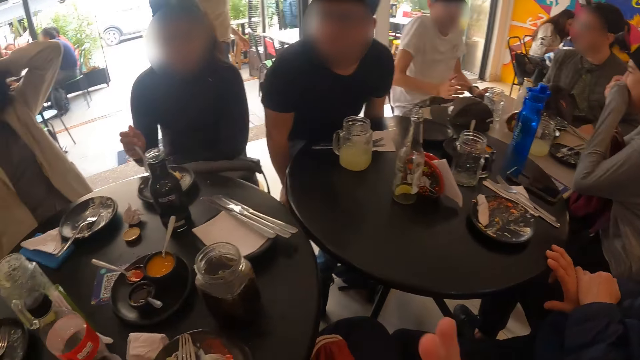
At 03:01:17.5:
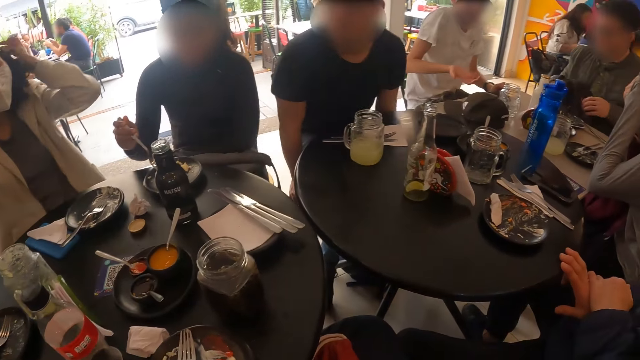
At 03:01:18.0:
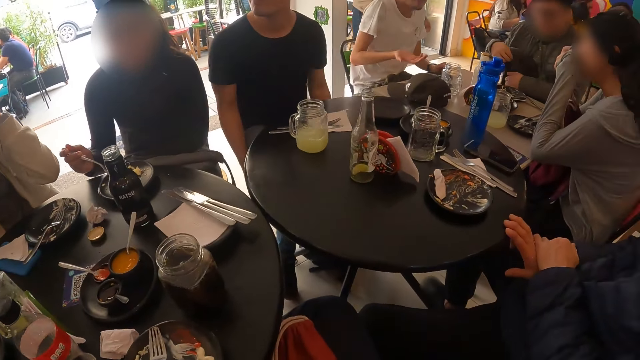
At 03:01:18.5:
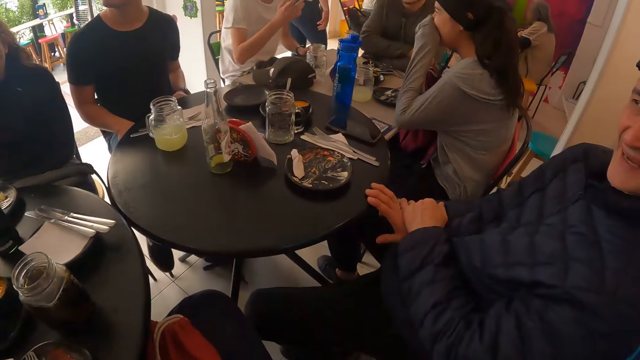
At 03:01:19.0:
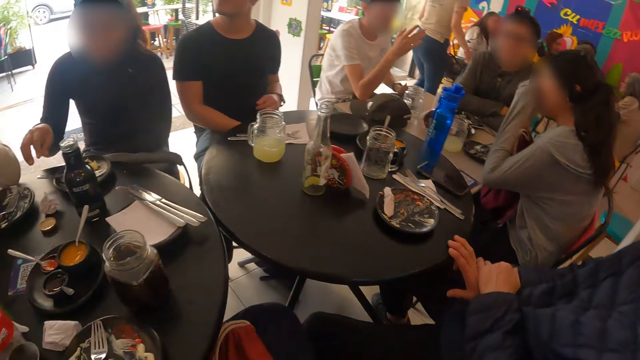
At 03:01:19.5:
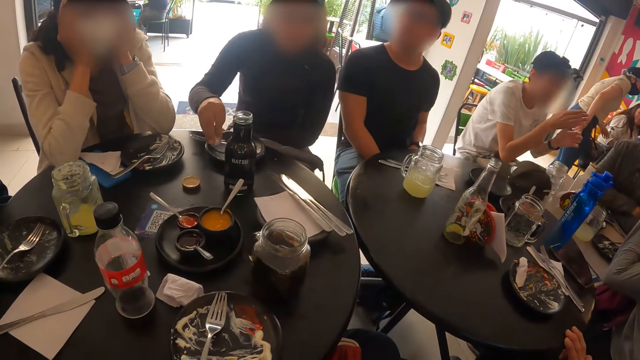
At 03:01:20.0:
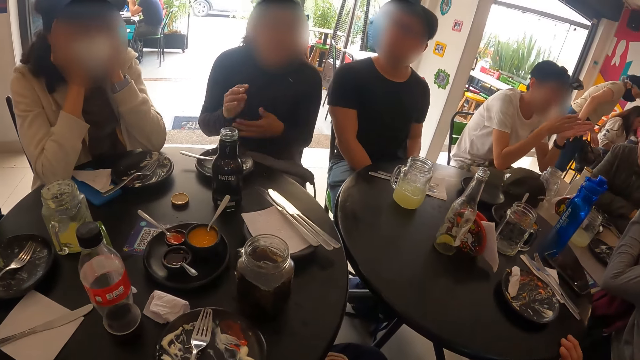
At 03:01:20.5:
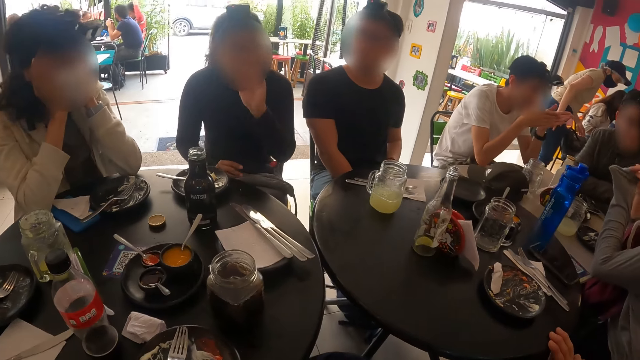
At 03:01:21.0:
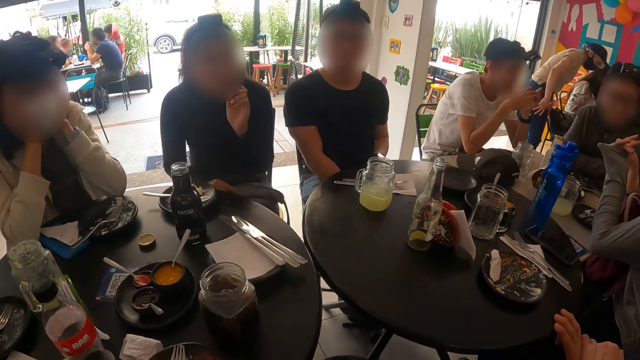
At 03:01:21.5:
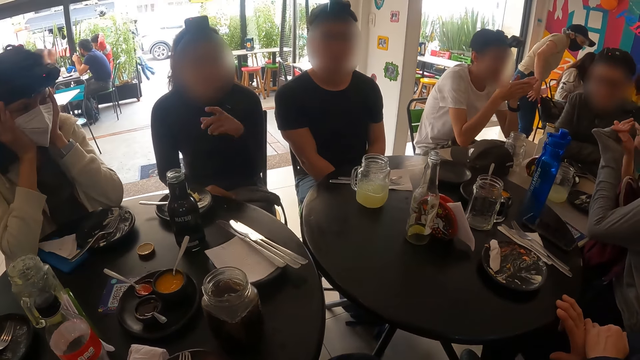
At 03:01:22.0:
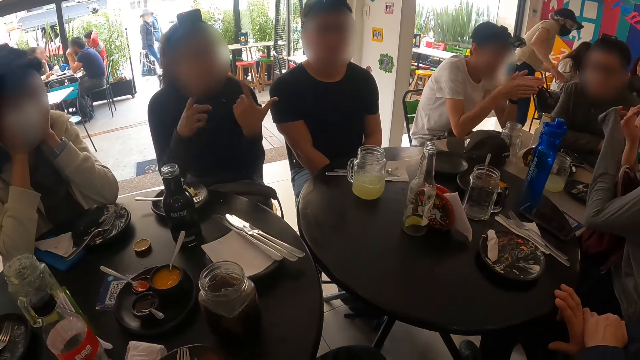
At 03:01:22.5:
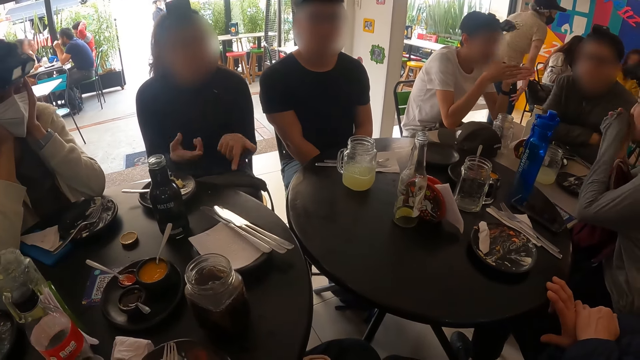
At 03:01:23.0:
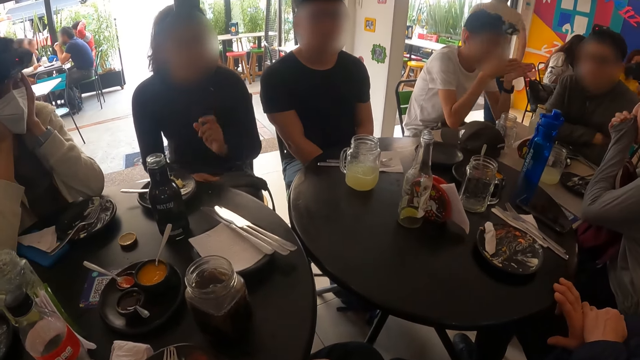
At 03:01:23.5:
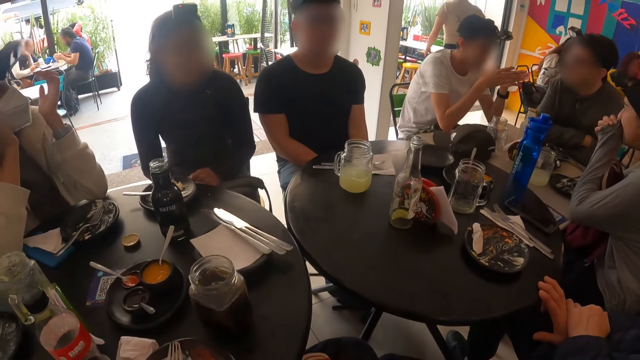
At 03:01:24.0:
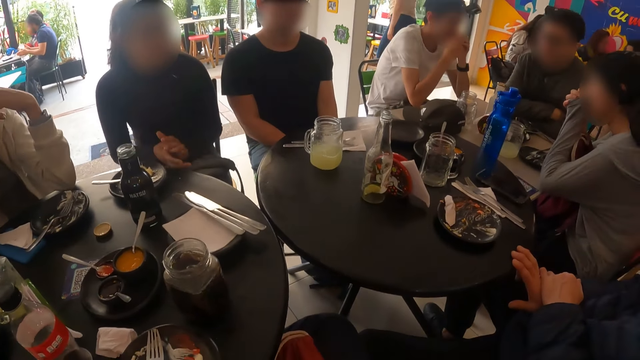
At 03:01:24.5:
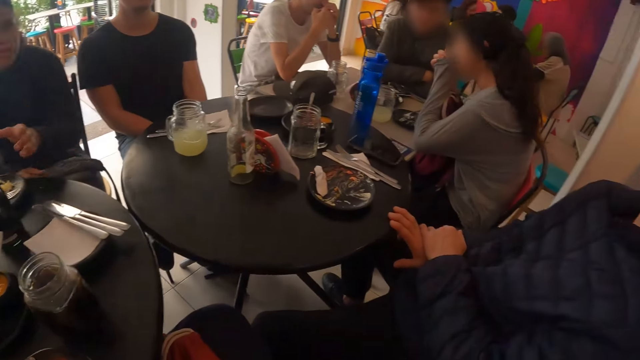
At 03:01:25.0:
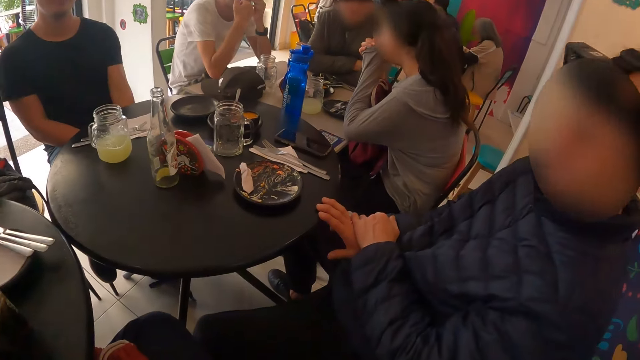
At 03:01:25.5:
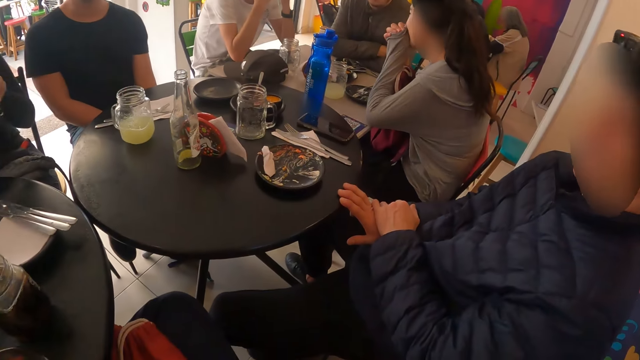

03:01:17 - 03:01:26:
The woman places her spoon on the plate with her right hand, picks the serviette on the table with her left hand and puts the serviette on the plate with her hand.

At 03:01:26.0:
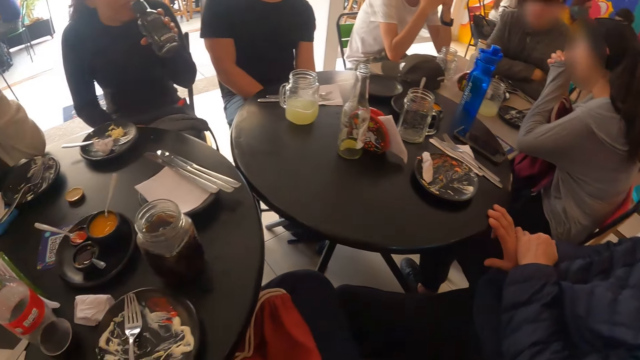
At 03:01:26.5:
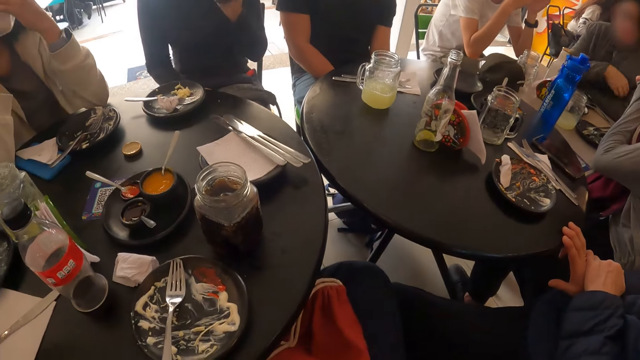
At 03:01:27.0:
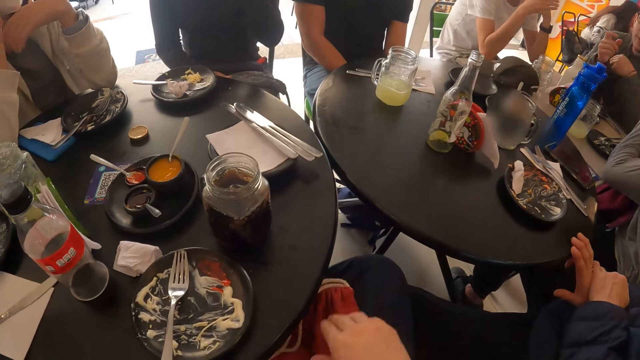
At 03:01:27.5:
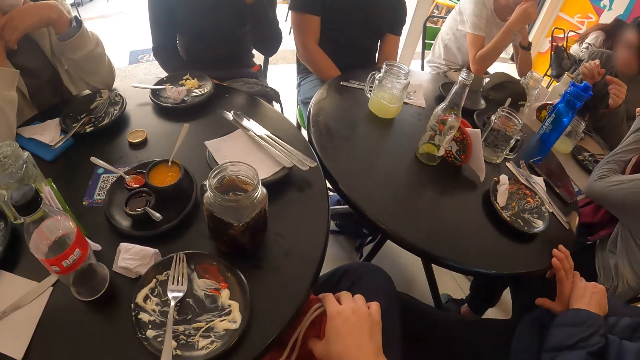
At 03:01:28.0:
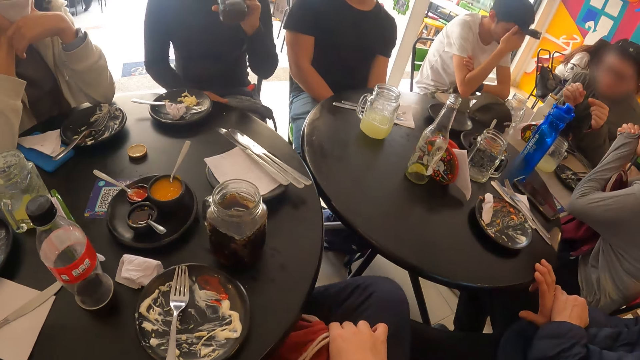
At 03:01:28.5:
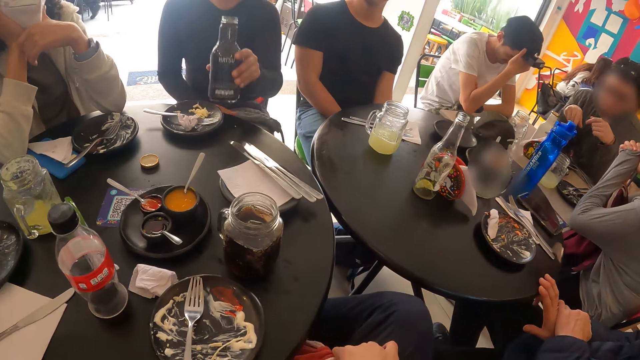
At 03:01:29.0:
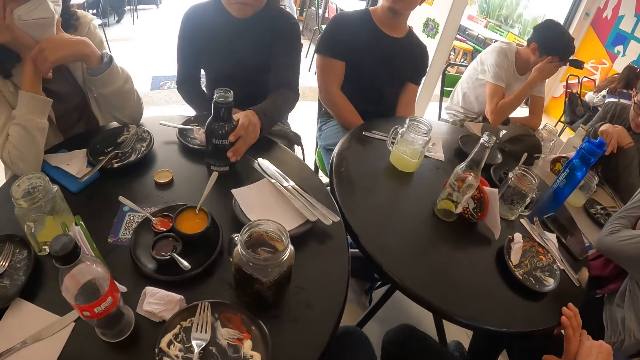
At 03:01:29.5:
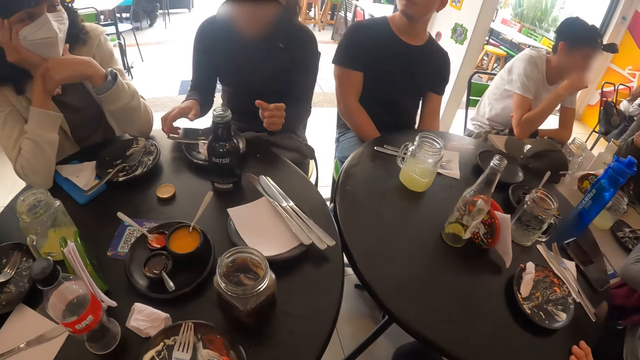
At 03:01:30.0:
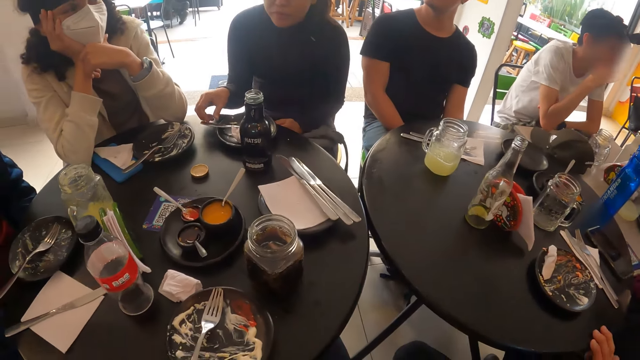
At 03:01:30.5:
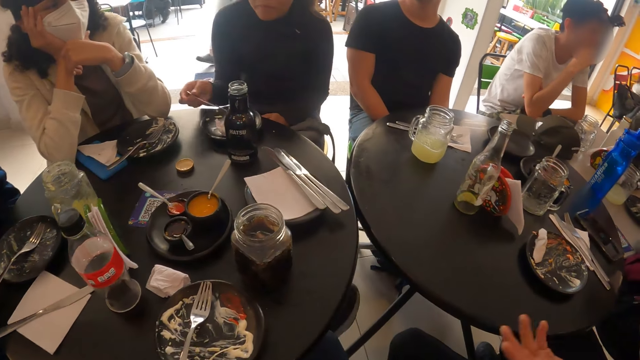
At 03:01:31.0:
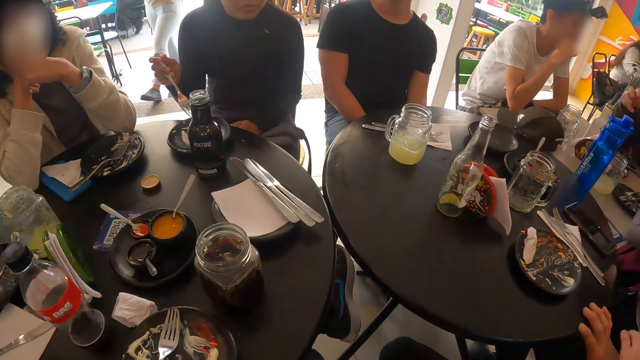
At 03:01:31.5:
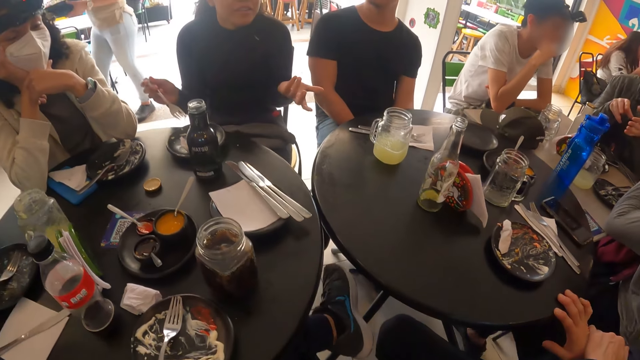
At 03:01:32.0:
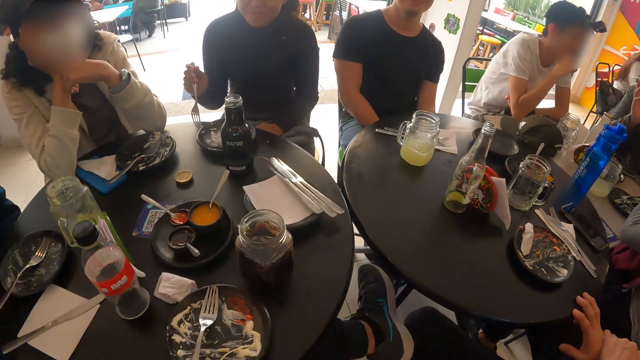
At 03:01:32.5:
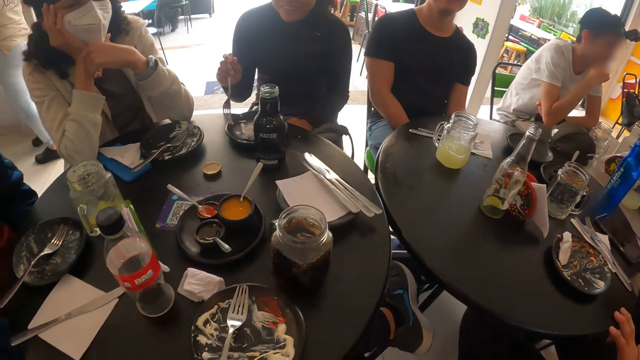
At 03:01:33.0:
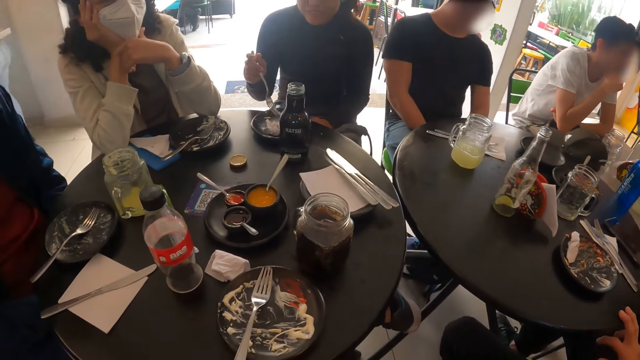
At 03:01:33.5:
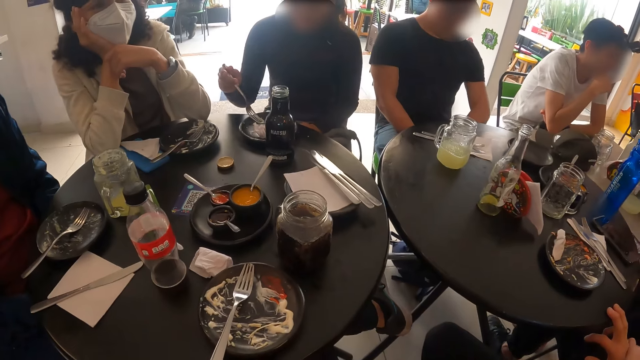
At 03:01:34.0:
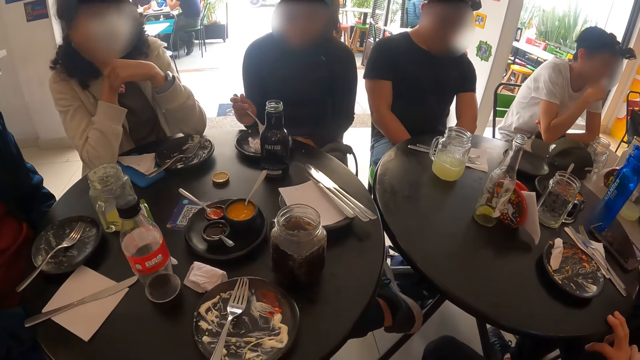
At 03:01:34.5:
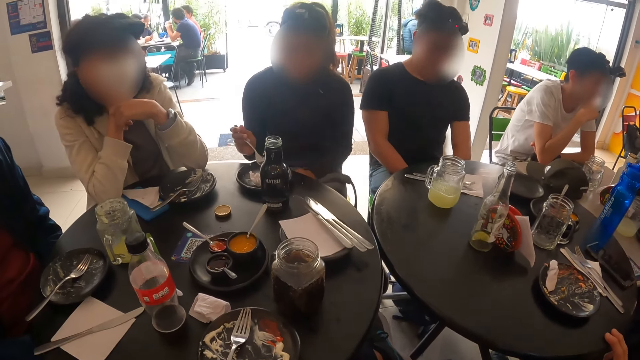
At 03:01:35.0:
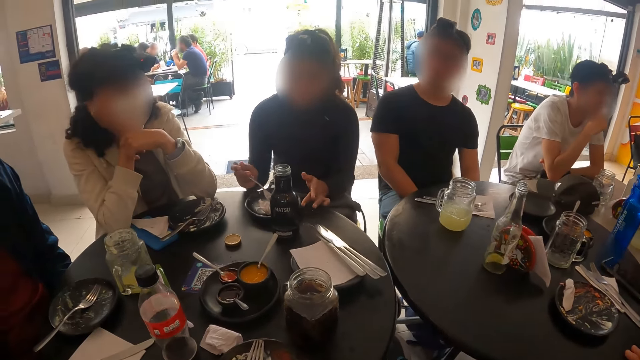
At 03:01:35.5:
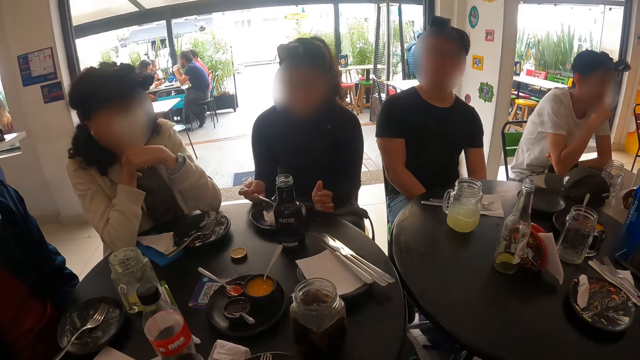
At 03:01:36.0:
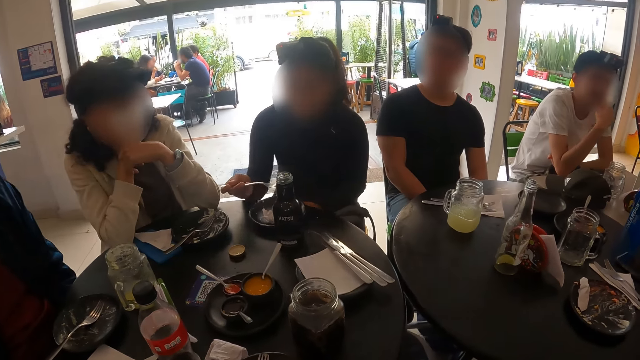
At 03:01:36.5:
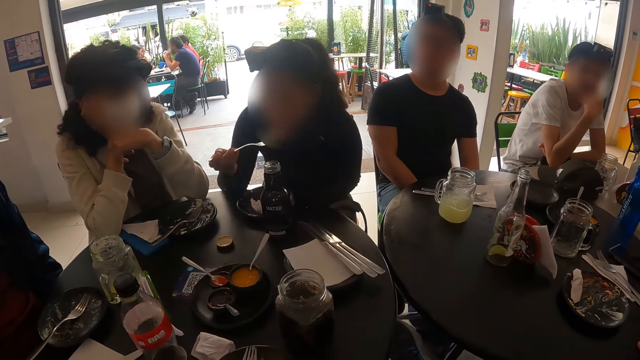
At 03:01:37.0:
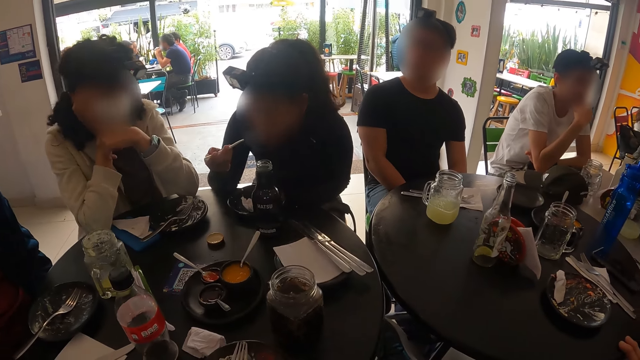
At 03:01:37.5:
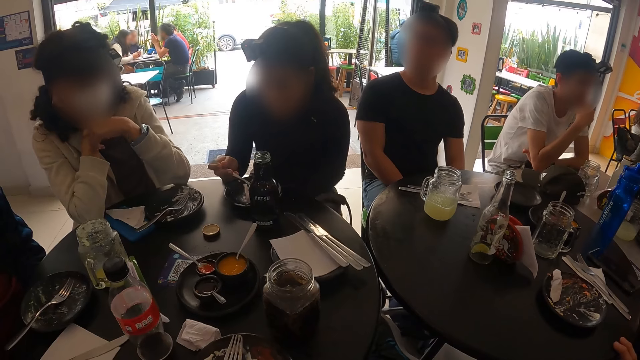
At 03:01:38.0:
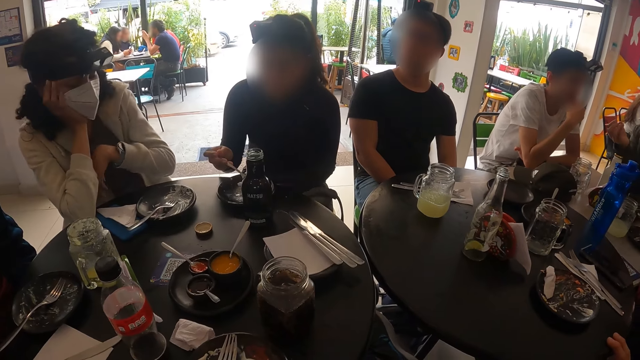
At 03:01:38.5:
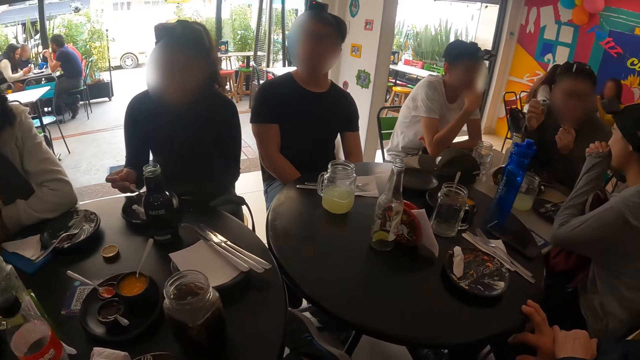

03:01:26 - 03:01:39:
The woman drinks from the bottle of soft drinks in her left hand. The camera wearer adjusts a bag on his lap with his right hand. He touches something. The woman places the bottle of soft drinks on the table with her left hand. The woman picks the fork from her plate with her left hand. The camera wearer looks around. The woman eats with the fork in her right hand.
